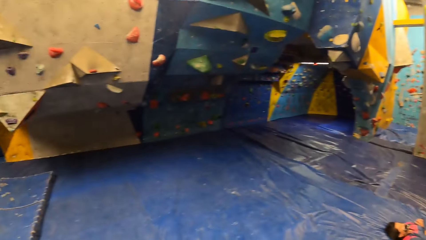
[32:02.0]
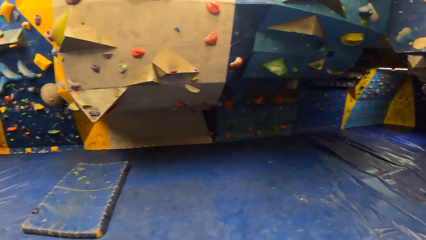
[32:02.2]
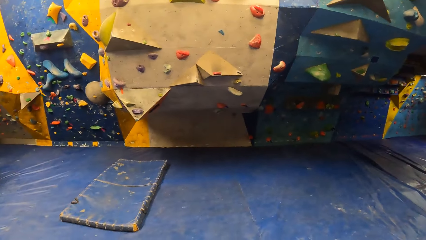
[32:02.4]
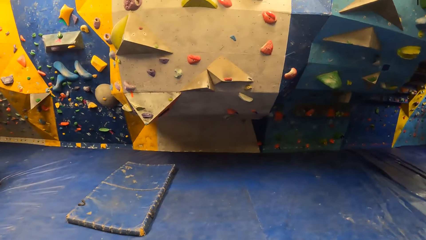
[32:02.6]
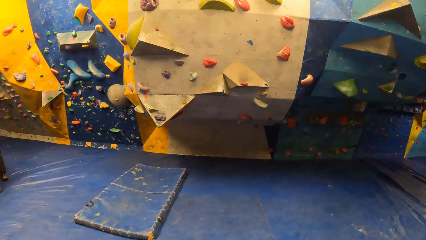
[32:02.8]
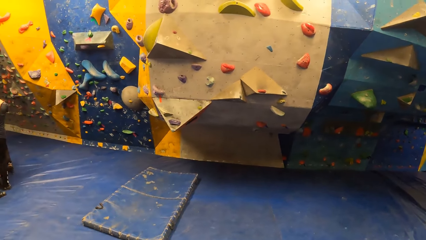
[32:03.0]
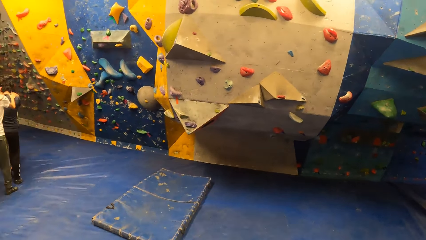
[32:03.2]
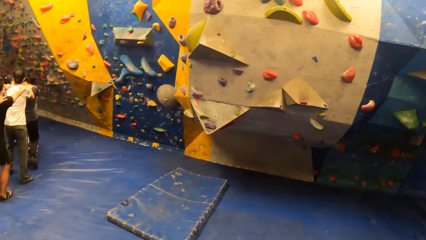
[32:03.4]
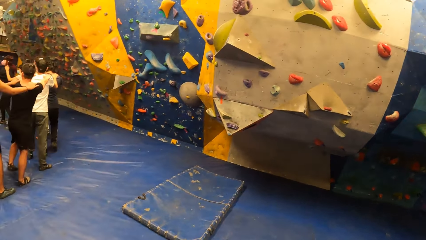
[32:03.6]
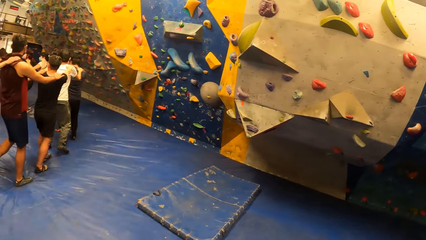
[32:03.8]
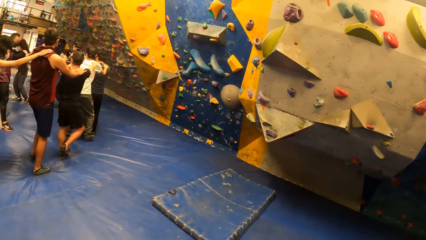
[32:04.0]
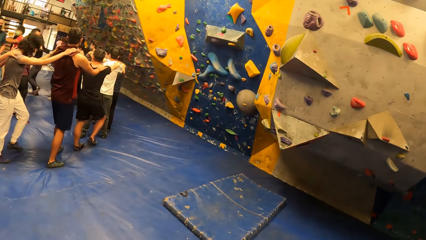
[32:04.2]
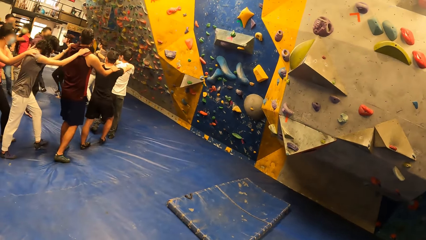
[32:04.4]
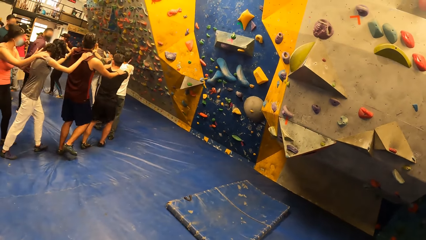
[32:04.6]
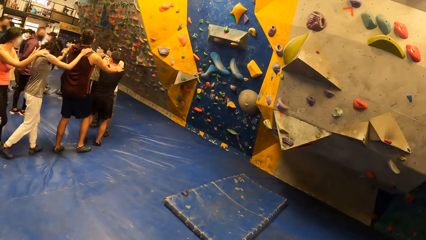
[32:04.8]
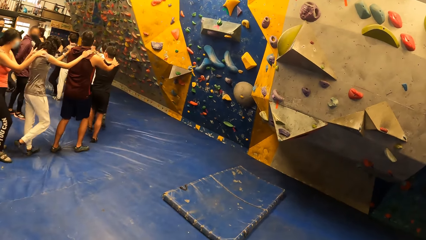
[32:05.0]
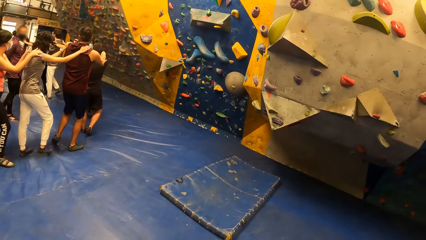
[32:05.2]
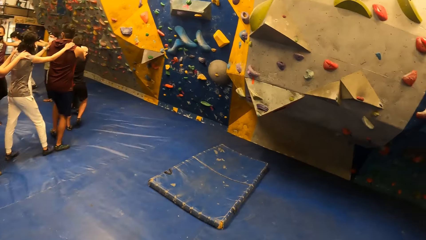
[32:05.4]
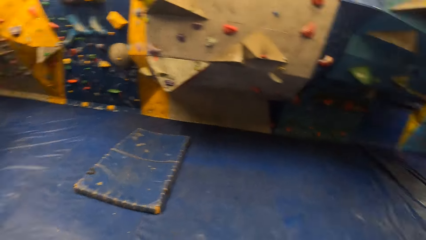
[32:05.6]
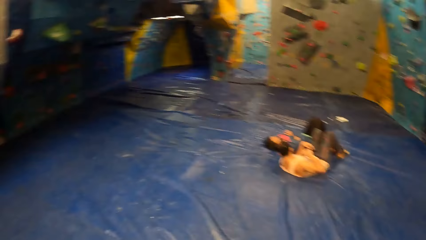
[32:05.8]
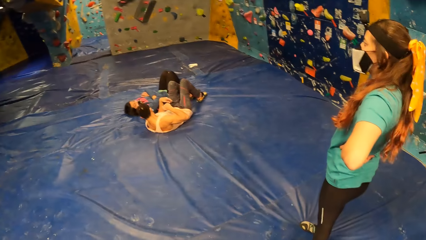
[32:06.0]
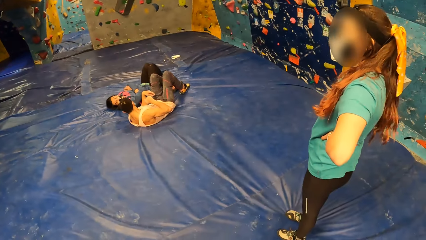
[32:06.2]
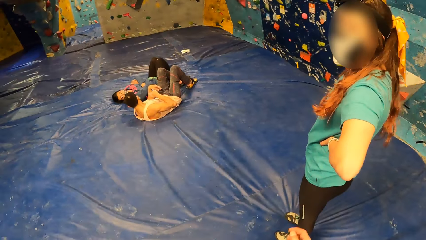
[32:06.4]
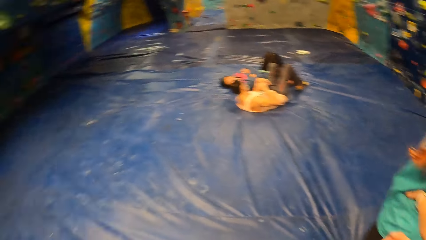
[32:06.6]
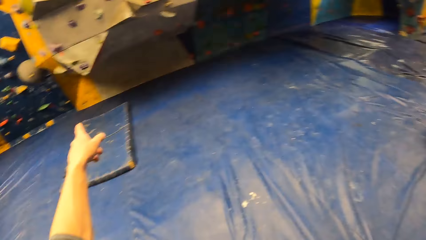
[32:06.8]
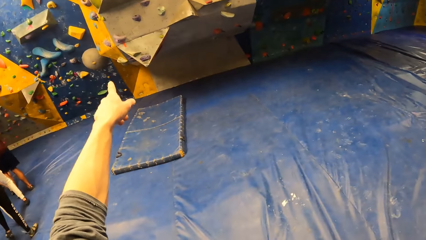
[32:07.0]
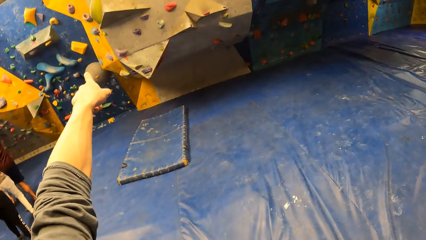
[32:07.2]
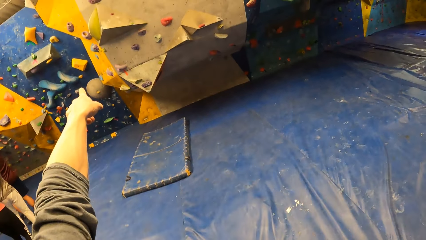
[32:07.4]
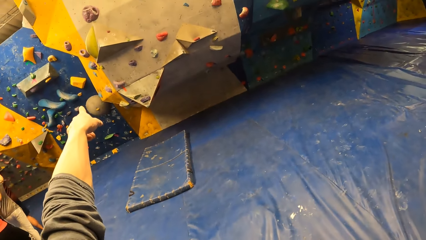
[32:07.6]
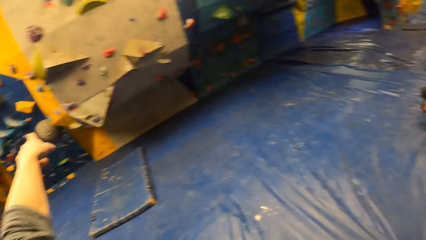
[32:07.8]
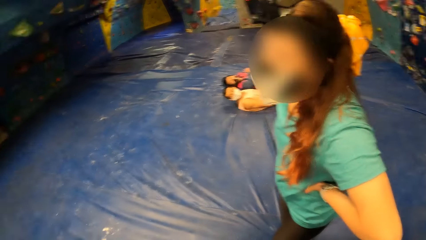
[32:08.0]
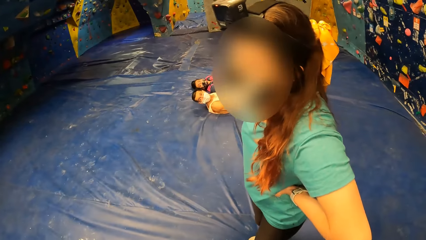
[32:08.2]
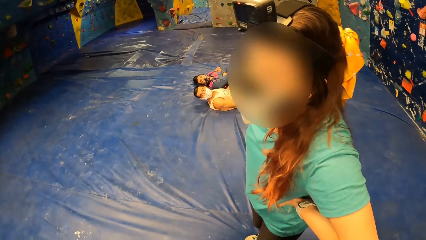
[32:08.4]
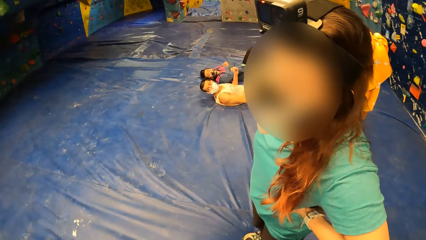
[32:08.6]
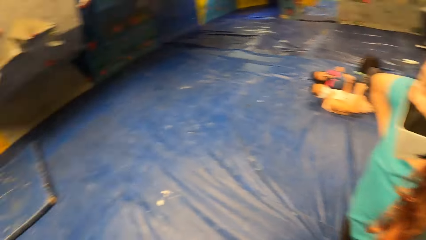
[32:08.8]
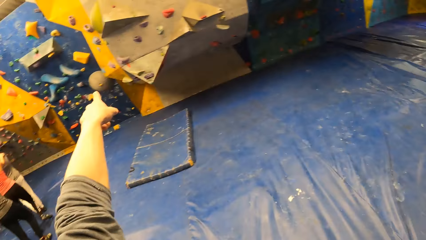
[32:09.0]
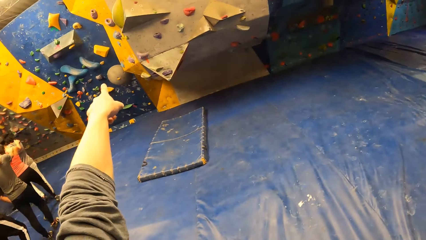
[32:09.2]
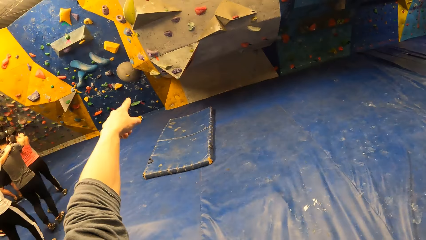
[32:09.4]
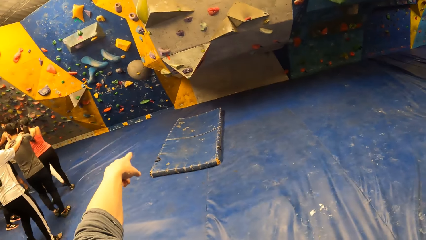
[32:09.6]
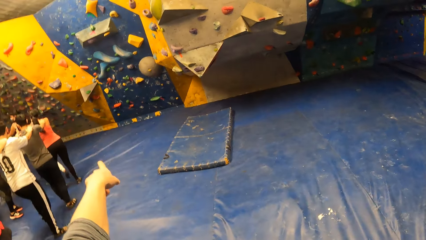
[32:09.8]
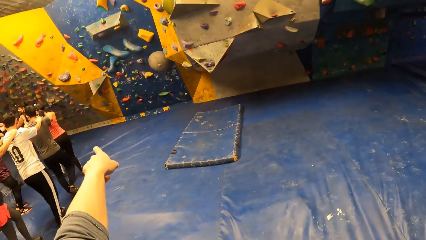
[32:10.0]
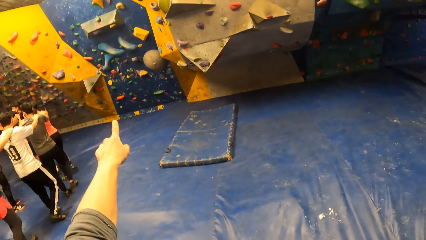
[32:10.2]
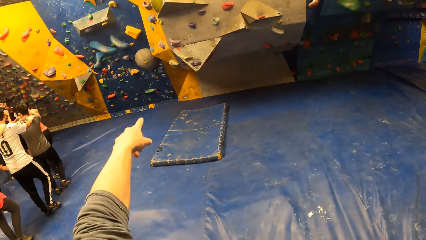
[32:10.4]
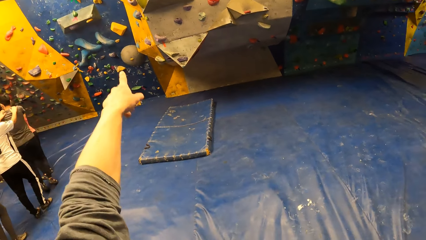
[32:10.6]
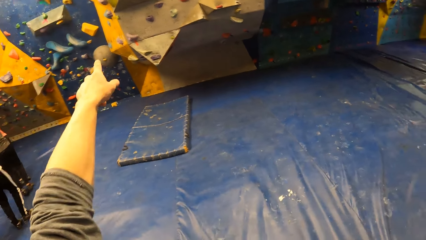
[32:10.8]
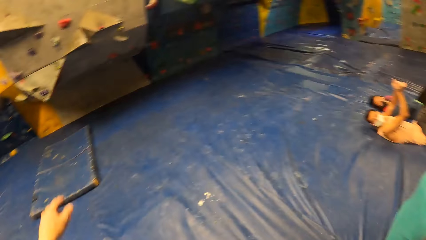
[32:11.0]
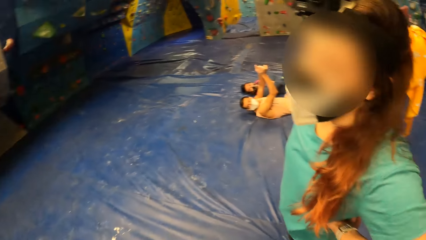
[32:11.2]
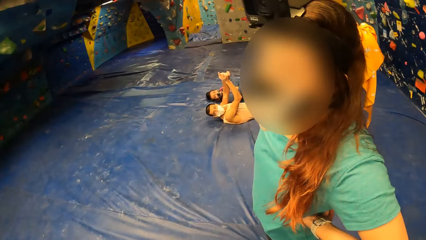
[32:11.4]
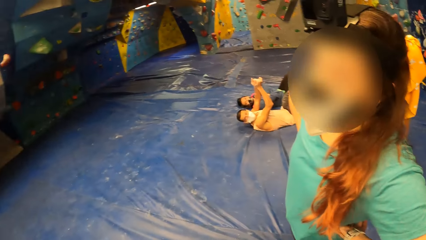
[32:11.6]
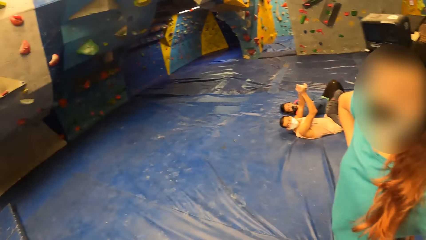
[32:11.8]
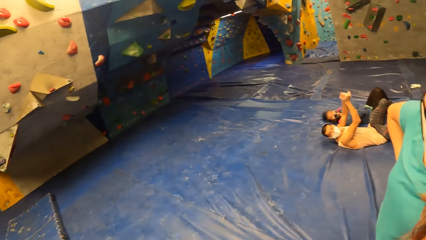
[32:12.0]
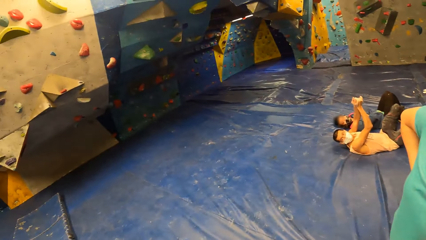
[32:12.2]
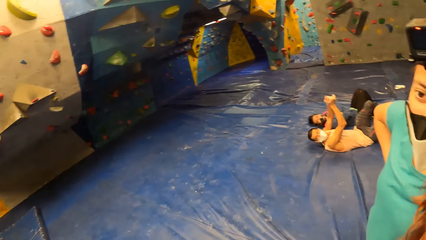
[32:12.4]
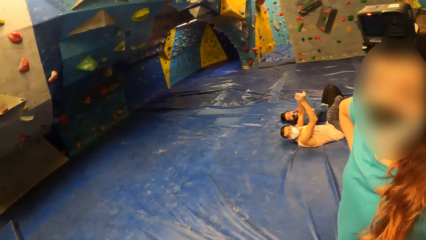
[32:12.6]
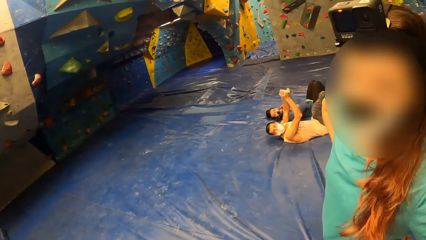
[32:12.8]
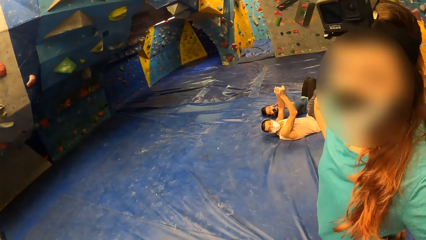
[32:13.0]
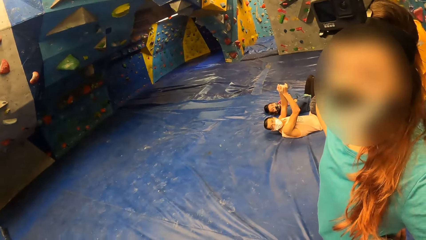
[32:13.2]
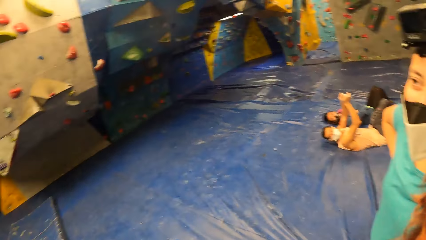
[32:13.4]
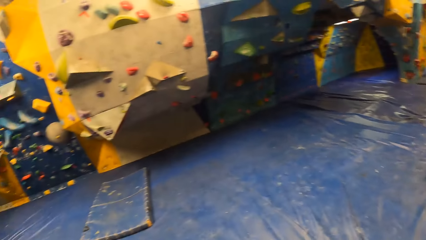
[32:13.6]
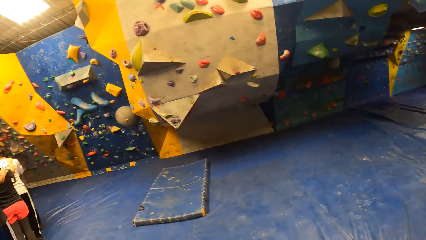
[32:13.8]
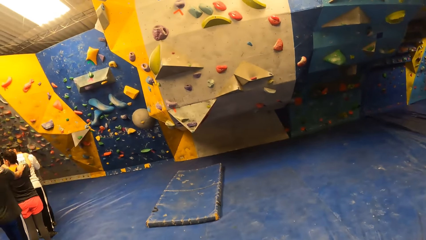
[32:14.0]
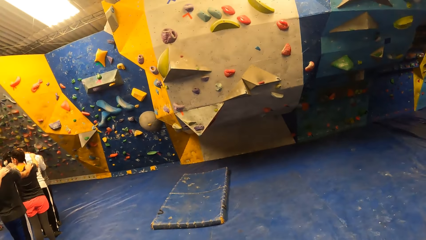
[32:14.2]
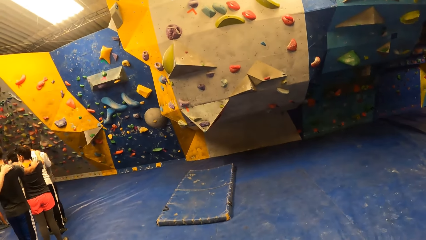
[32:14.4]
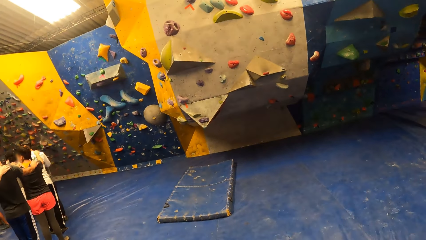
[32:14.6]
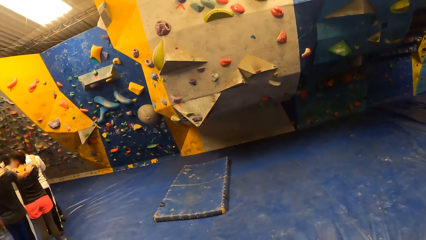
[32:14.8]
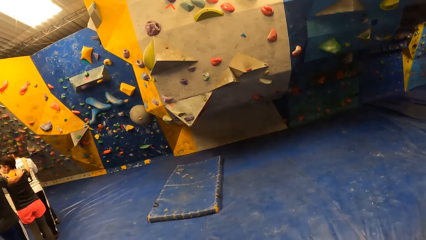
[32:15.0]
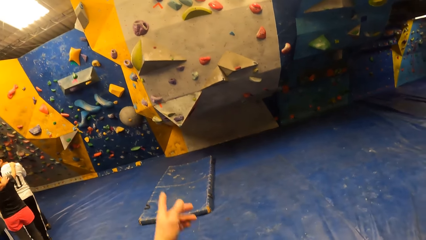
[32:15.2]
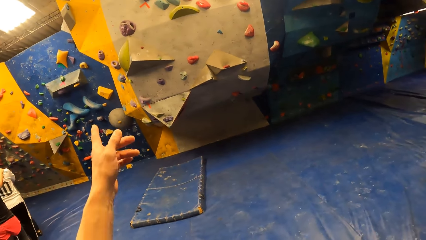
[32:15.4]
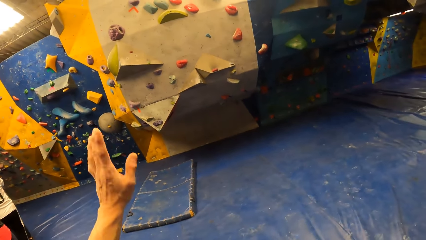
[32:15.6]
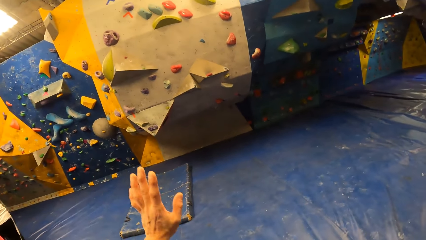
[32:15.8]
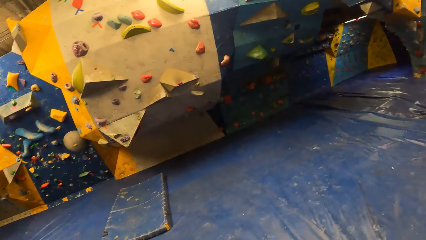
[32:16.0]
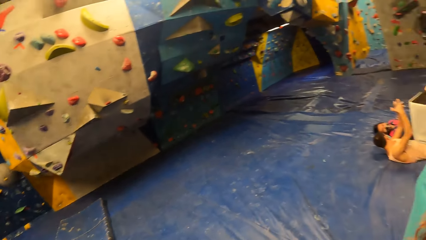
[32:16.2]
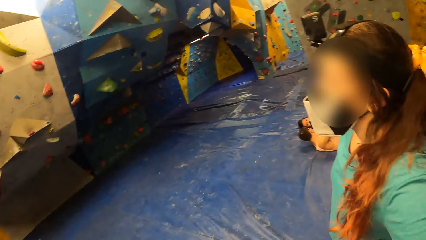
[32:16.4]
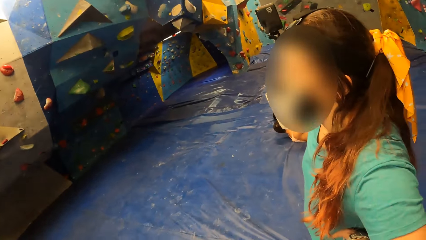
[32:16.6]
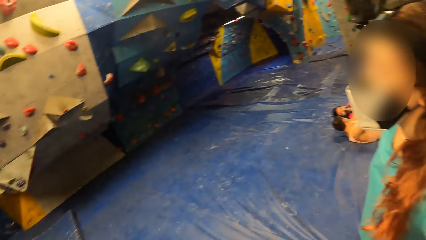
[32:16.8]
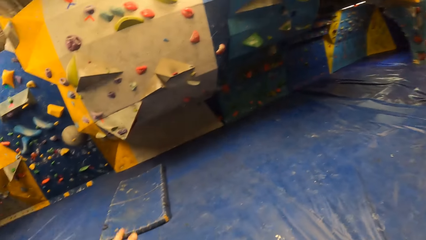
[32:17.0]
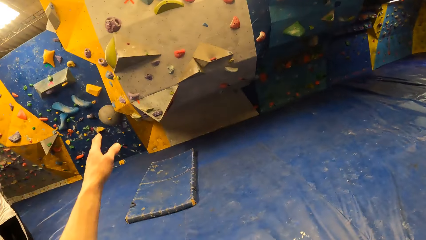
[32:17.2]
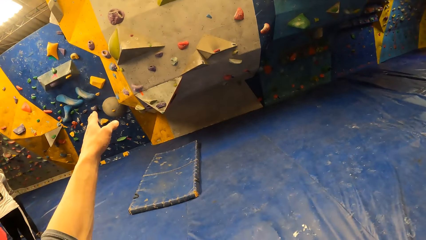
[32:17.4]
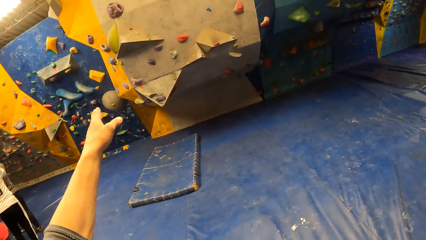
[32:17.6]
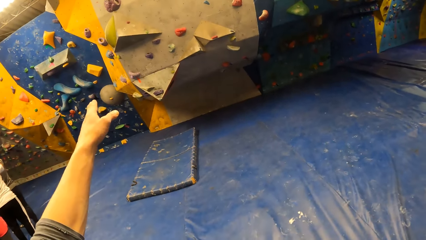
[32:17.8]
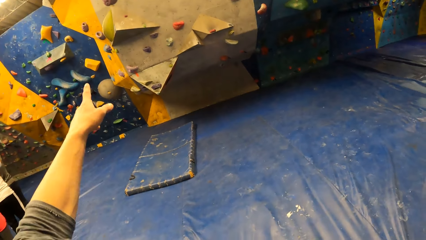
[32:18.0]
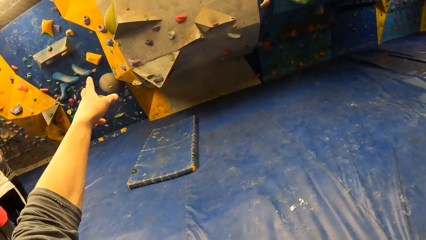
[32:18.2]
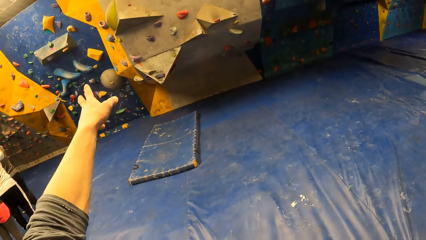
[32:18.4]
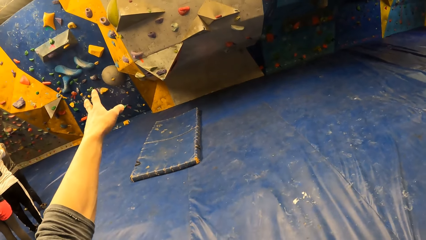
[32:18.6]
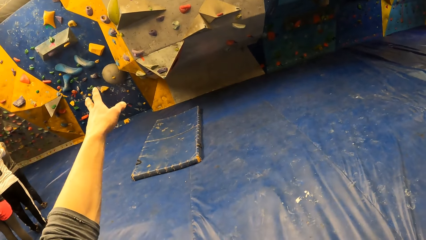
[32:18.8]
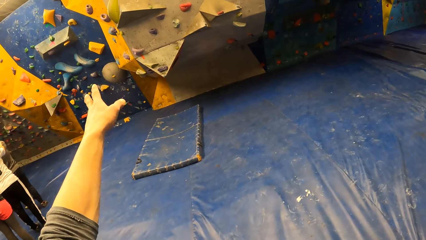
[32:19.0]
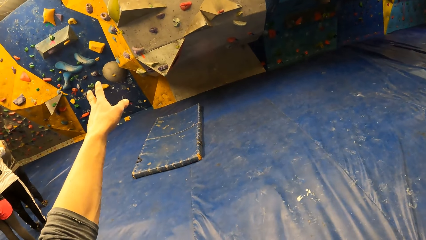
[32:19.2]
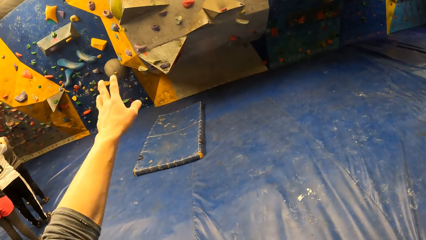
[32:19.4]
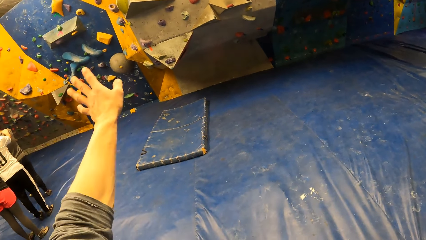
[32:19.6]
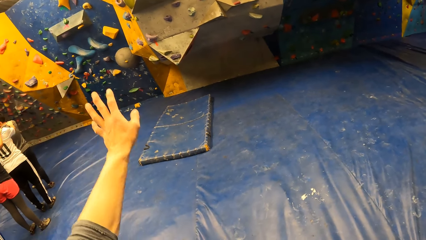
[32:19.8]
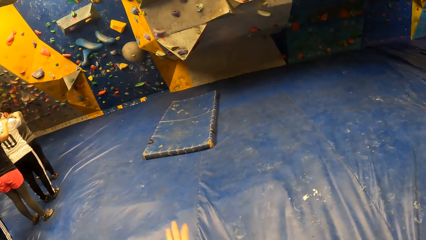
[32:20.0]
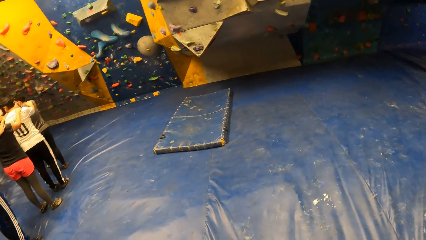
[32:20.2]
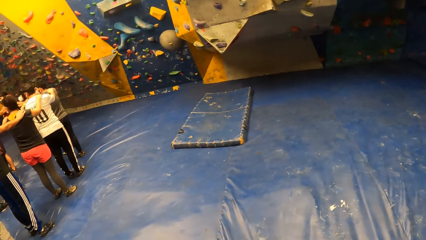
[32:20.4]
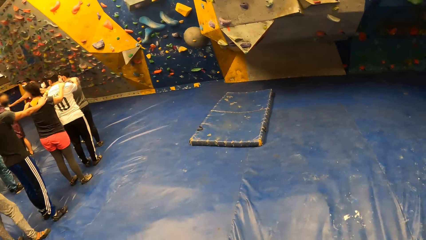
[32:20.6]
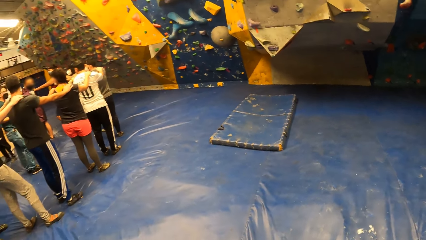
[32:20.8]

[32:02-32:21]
The camera wearer looks around. He points his finger on the wall. A woman nods her head. The camera wearer moves his hand. He points his finger on the wall.
